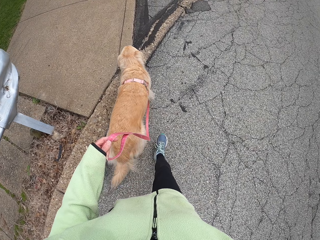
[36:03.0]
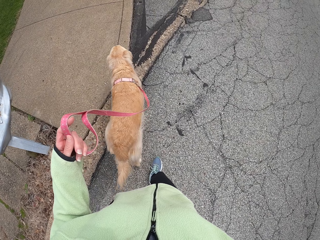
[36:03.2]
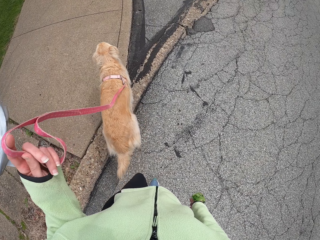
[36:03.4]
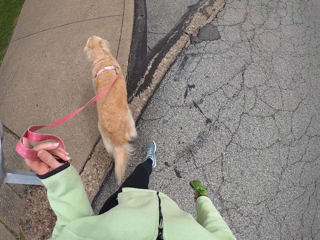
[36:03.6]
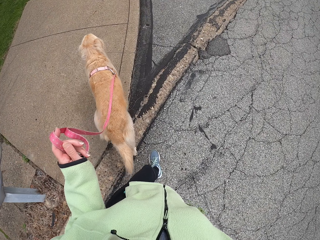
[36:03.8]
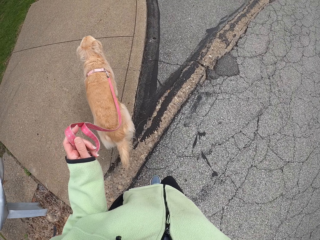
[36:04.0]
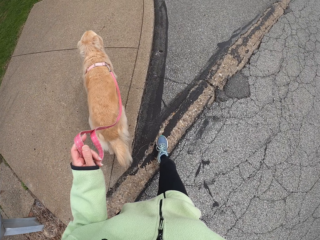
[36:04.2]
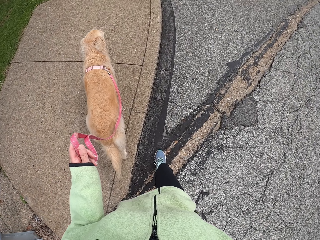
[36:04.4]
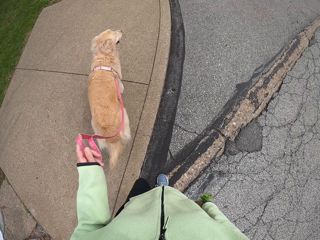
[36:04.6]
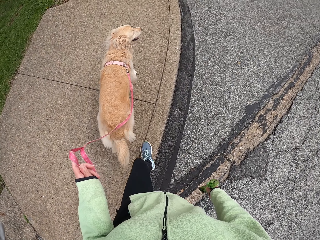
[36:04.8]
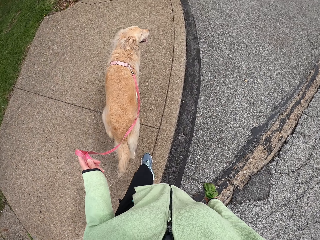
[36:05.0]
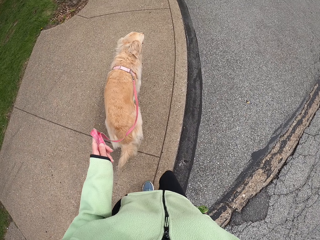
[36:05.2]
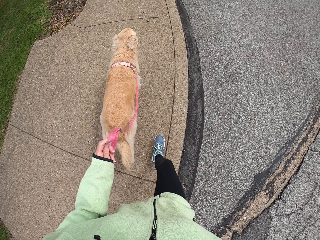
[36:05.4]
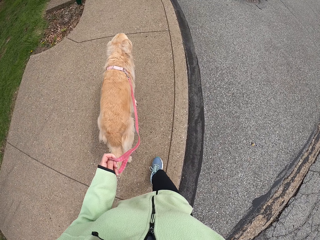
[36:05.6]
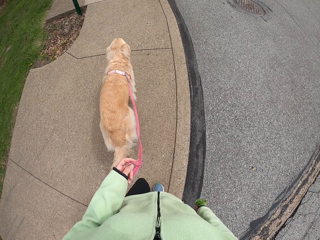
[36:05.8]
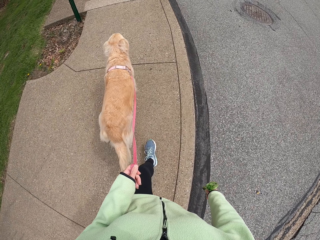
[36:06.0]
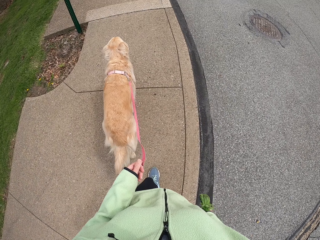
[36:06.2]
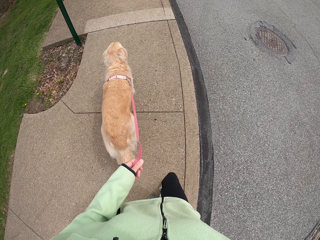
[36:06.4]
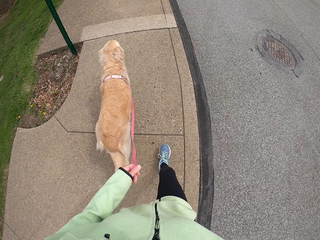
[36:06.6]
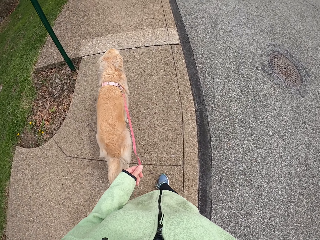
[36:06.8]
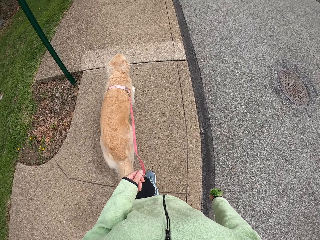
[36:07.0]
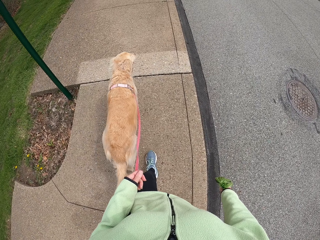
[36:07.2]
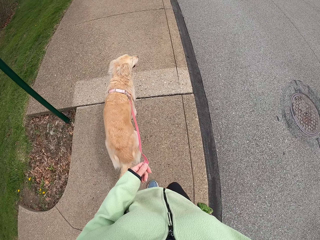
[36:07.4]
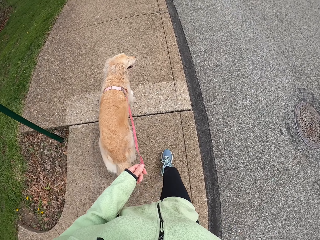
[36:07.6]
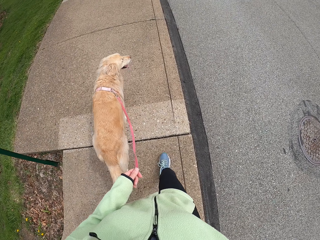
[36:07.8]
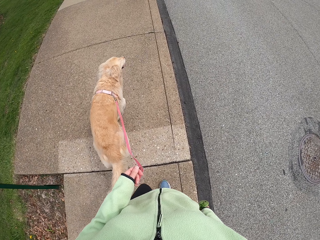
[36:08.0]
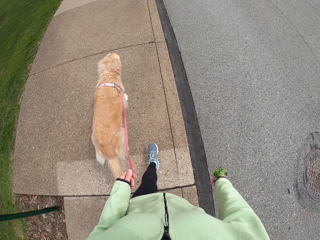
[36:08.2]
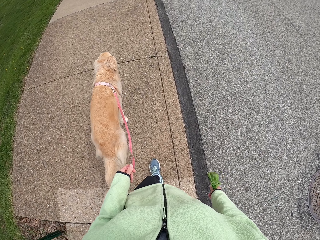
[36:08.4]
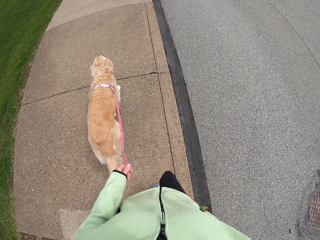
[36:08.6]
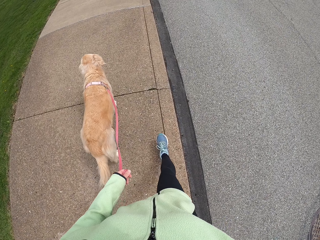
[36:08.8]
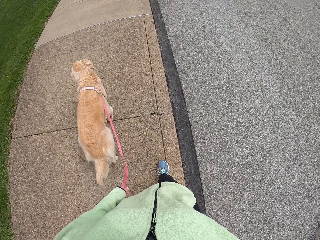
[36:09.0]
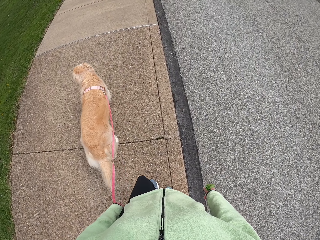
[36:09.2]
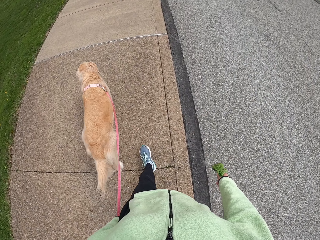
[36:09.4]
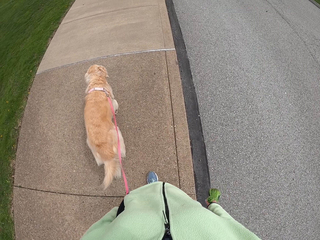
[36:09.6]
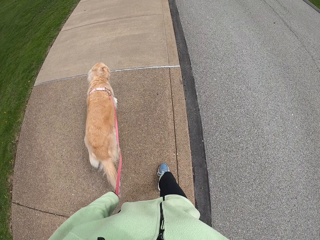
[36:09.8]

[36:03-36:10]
The camera wearer walks the dog on the crosswalk.

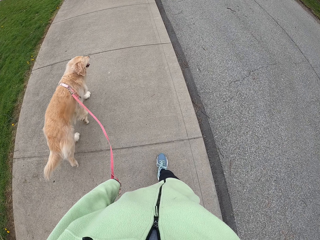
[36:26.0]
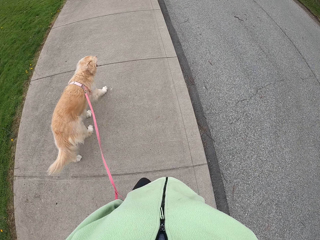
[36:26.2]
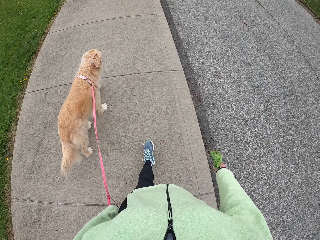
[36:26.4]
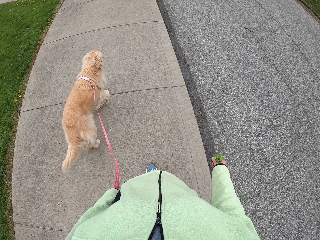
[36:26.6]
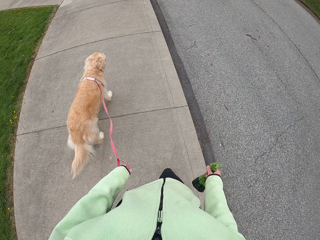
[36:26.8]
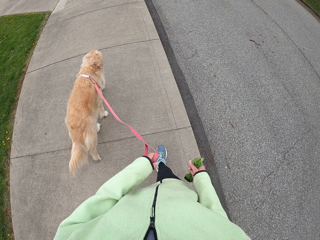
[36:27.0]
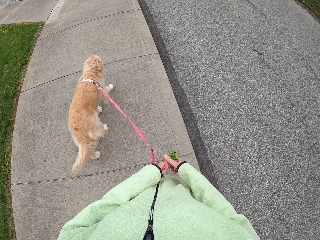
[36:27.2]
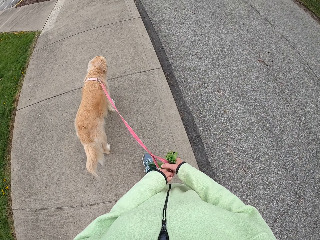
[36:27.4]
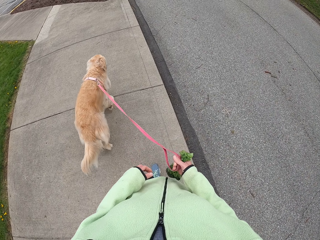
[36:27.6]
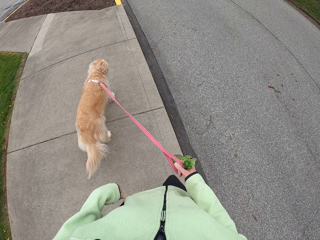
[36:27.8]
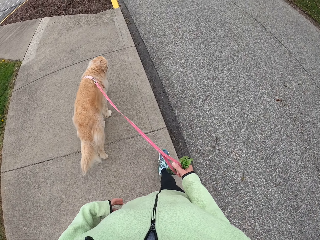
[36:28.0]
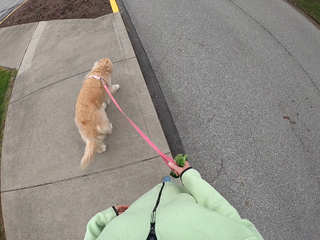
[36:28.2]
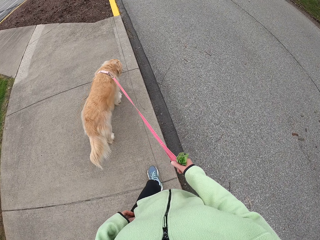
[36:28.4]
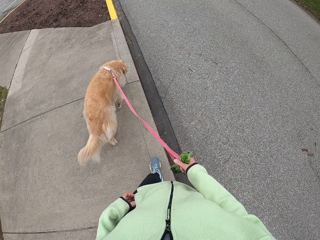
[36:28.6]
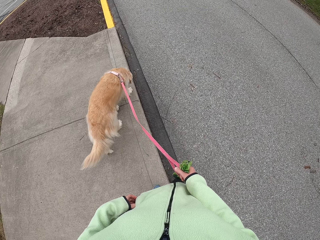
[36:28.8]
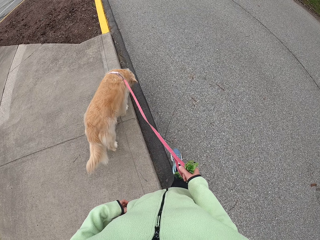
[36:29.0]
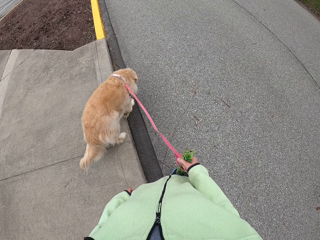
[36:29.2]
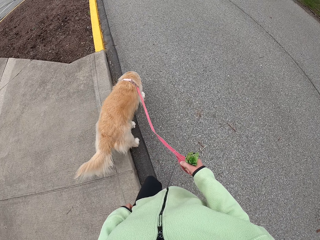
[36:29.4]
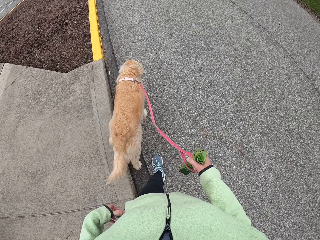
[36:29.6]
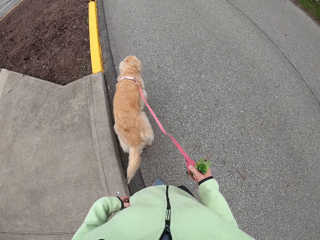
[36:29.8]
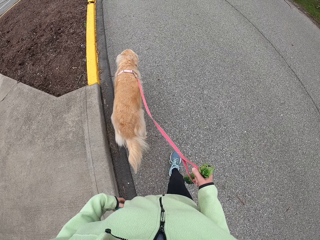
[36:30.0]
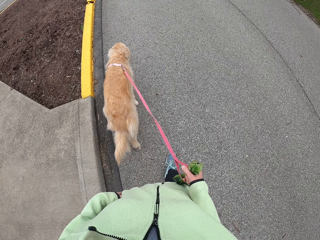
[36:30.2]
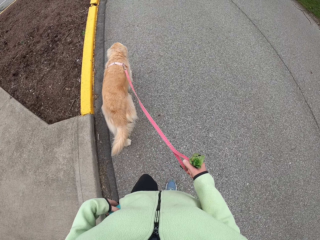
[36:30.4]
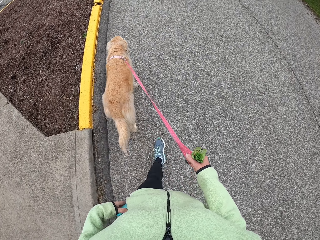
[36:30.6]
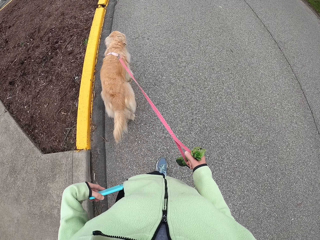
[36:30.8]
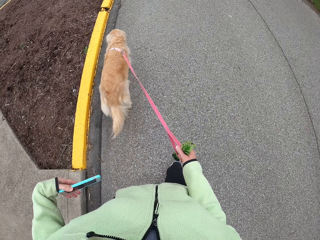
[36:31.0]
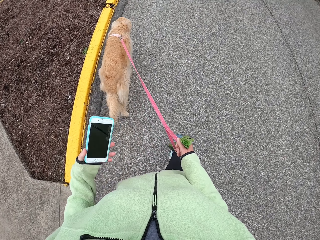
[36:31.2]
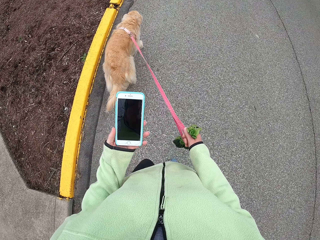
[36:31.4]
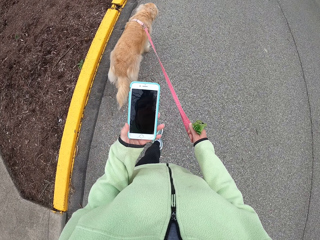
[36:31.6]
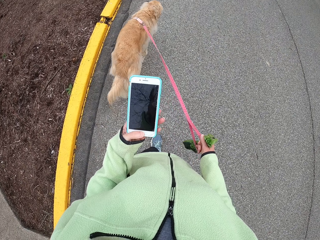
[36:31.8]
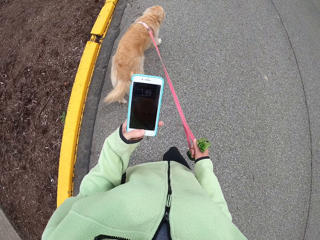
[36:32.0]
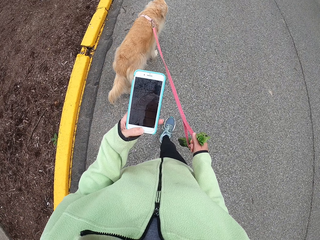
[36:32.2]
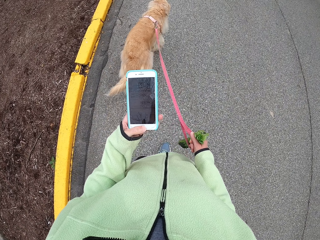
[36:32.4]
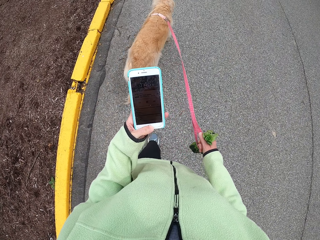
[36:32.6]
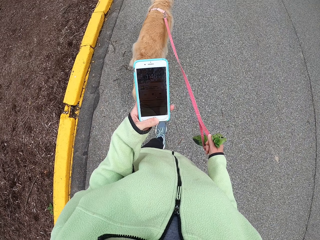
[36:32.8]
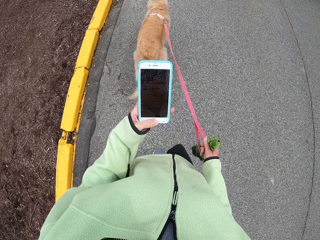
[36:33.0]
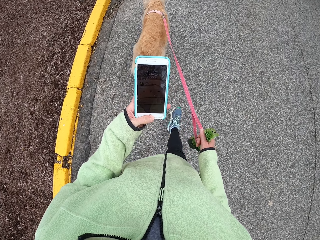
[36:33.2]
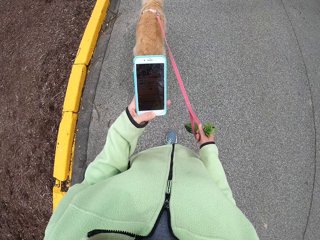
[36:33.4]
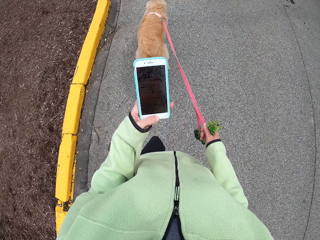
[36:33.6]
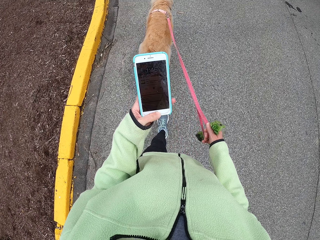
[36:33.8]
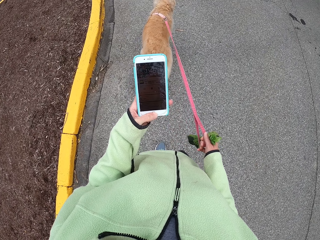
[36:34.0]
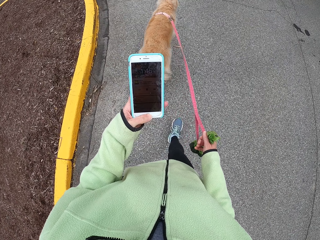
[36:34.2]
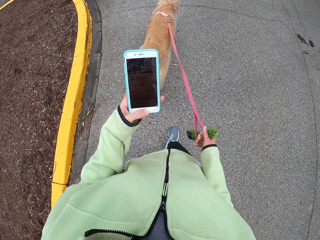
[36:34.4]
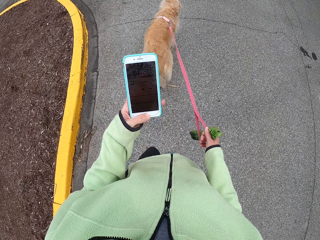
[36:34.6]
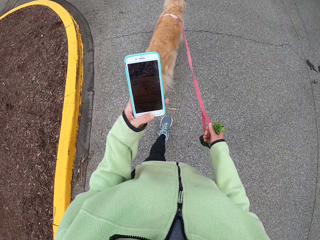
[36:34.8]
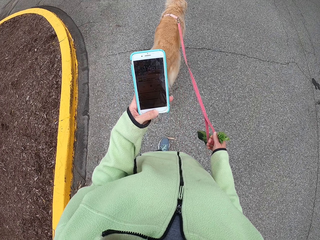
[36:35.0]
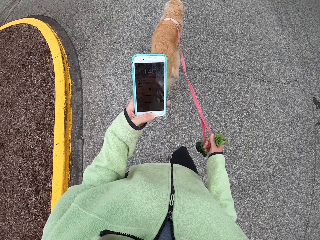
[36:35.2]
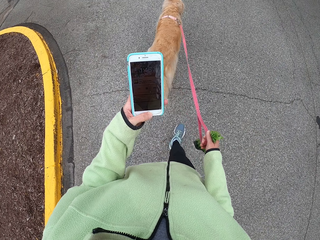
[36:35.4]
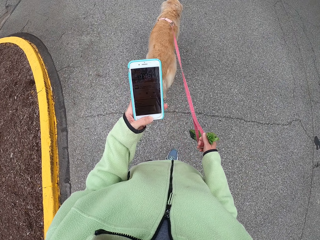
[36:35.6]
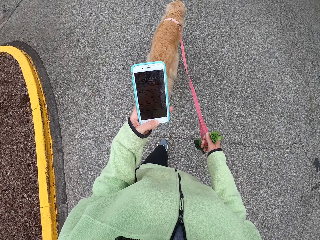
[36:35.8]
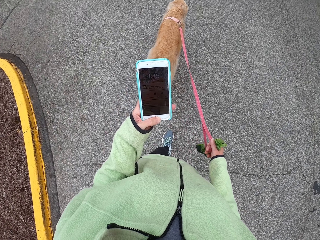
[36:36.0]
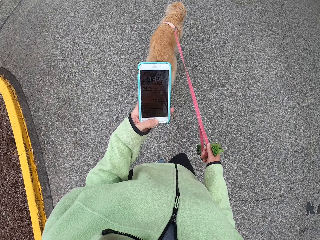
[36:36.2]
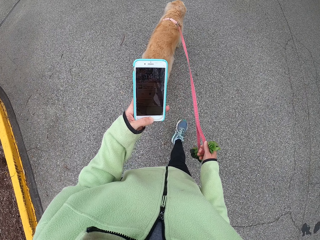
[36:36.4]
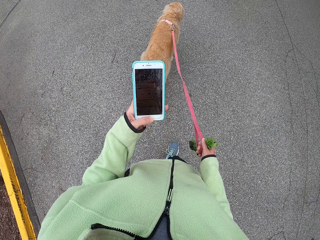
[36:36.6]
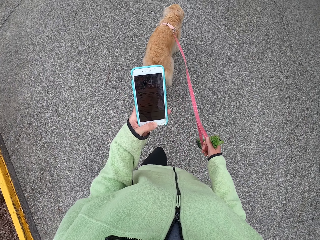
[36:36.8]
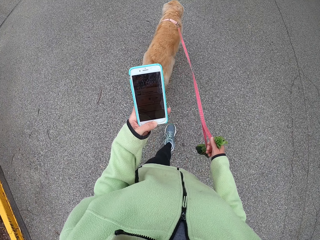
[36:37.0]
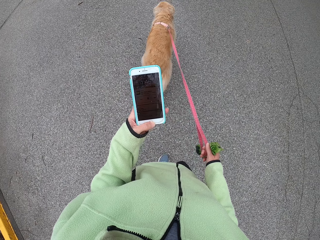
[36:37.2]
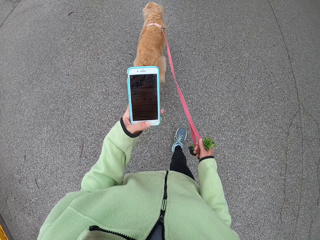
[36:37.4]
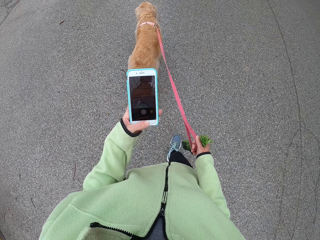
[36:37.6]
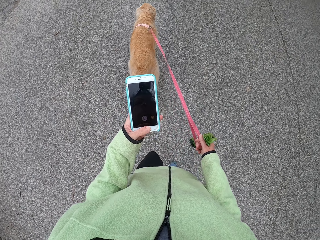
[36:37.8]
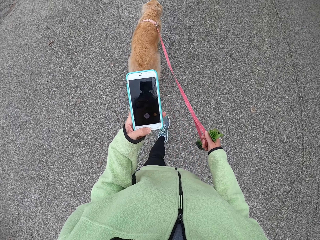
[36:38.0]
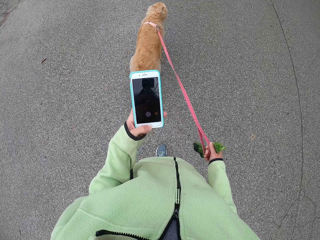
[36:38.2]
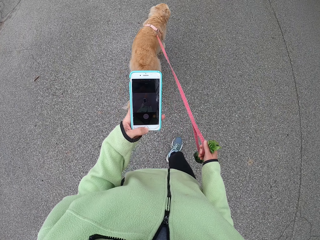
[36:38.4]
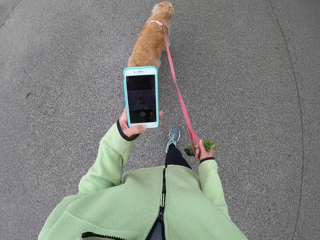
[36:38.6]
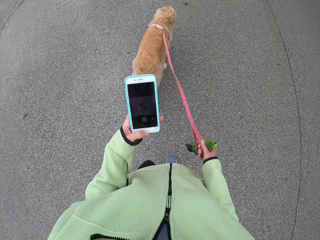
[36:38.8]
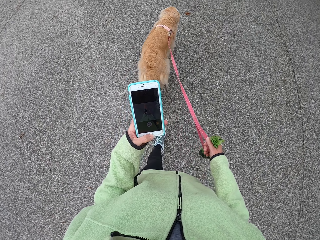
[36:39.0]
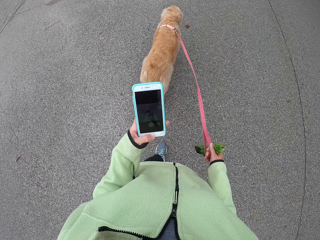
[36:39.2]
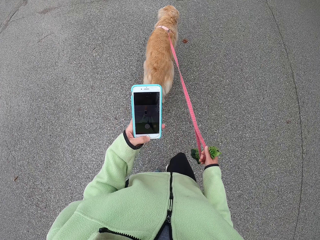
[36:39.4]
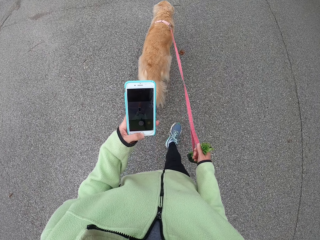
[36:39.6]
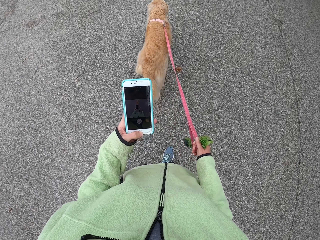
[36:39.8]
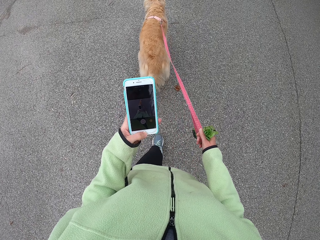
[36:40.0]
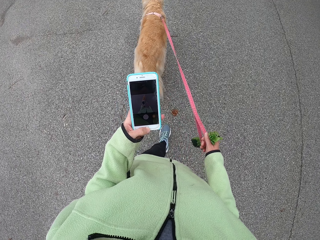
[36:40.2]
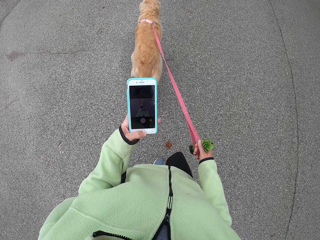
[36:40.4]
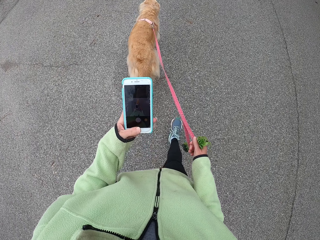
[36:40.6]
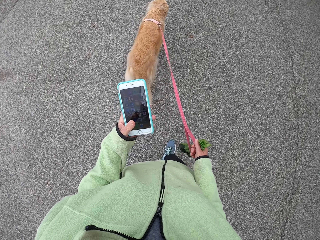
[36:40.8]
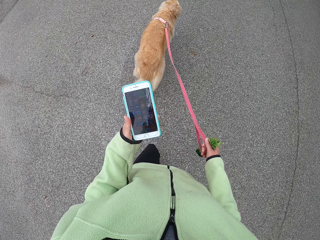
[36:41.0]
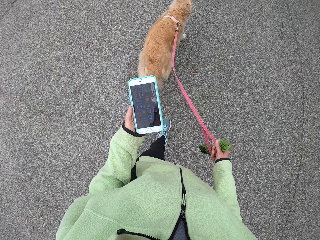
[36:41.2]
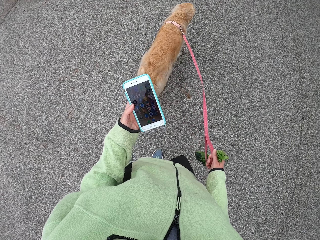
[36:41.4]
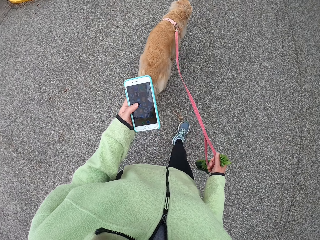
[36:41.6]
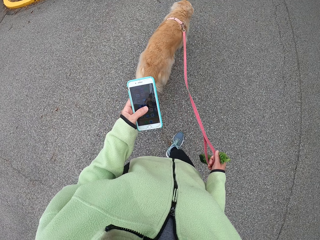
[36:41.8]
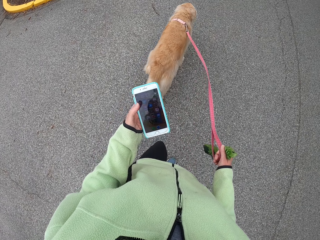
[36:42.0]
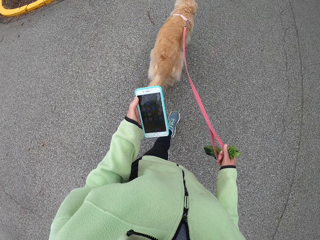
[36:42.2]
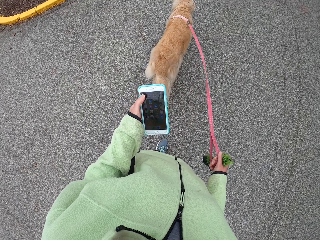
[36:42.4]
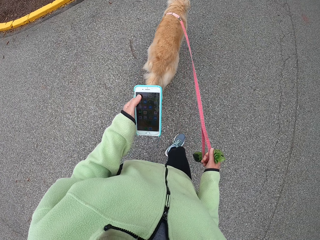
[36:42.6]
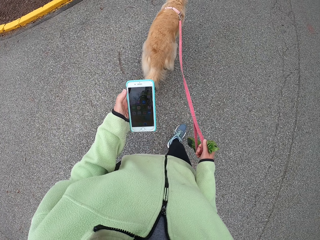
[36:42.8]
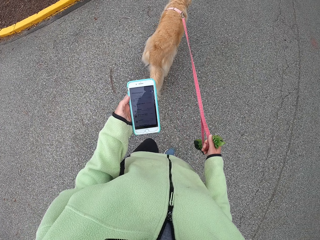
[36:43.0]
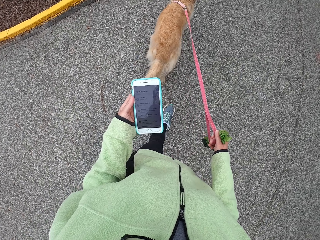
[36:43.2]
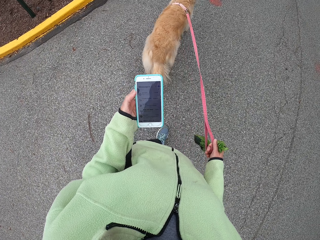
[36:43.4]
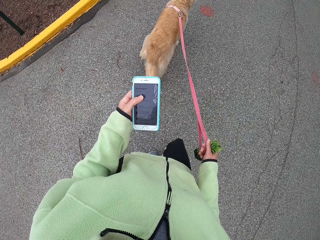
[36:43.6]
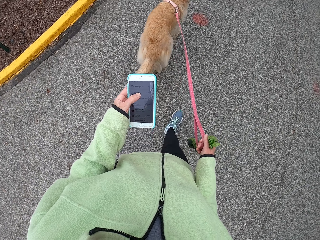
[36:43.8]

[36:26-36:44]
The camera wearer moves the dog leash to the right hand. She puts the hand in the pocket. She takes the phone out of her pocket. She holds the cellphone. She operates her phone. She dials the cellphone. She scrolls on the cellphone.
